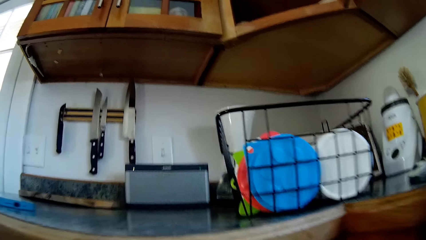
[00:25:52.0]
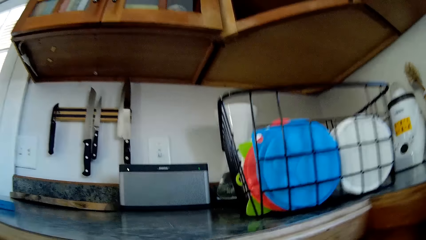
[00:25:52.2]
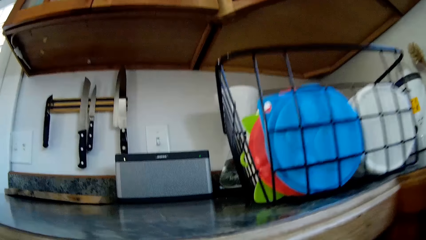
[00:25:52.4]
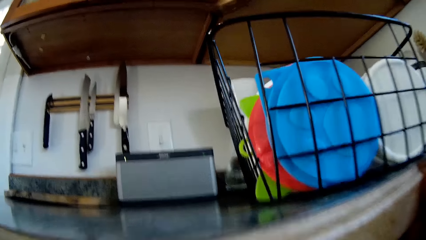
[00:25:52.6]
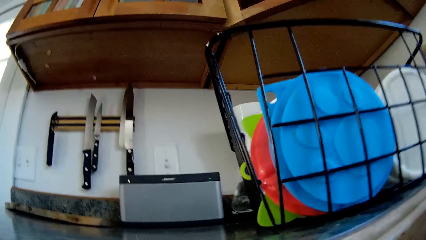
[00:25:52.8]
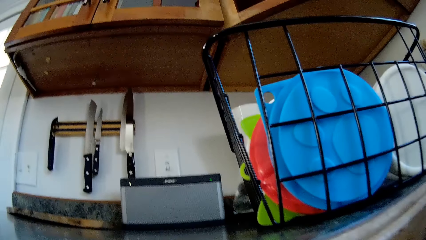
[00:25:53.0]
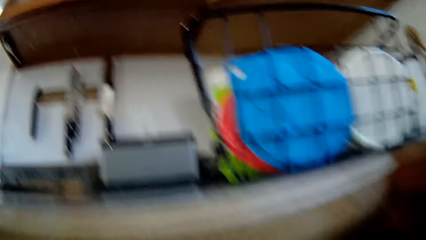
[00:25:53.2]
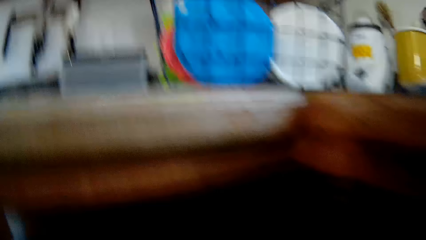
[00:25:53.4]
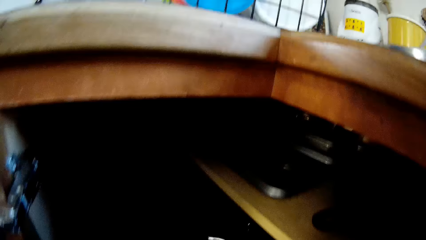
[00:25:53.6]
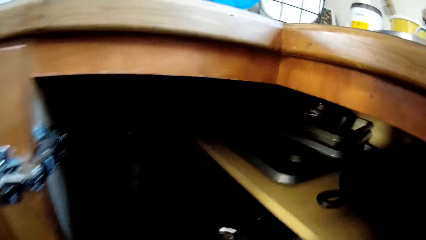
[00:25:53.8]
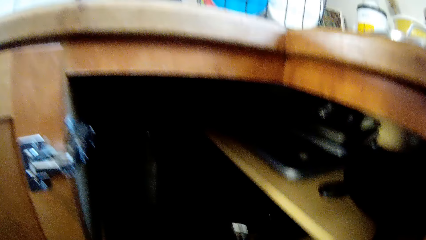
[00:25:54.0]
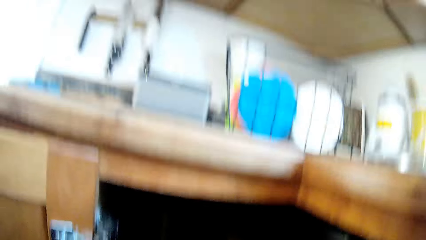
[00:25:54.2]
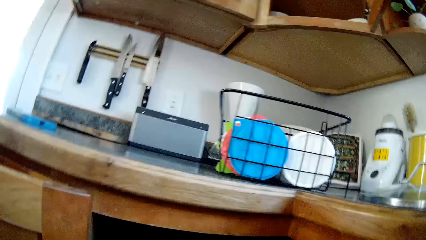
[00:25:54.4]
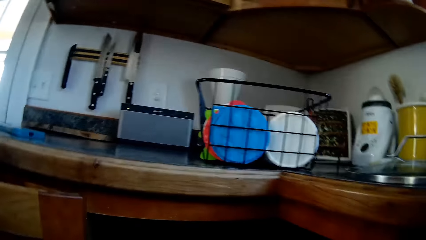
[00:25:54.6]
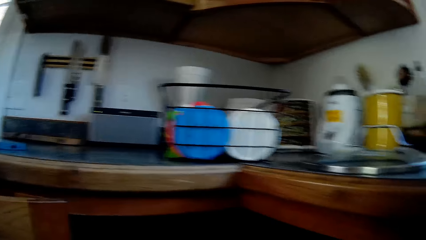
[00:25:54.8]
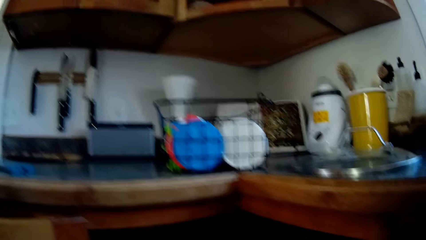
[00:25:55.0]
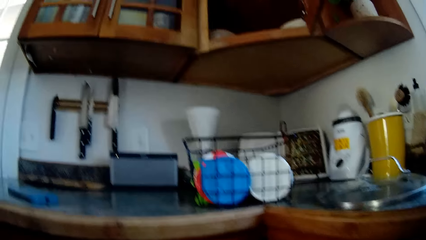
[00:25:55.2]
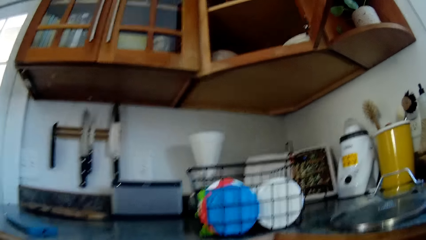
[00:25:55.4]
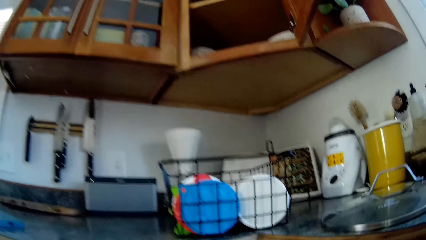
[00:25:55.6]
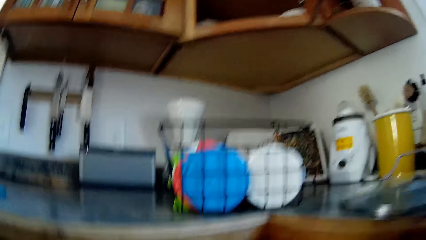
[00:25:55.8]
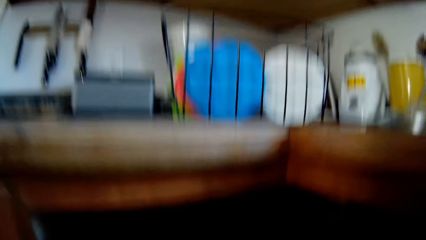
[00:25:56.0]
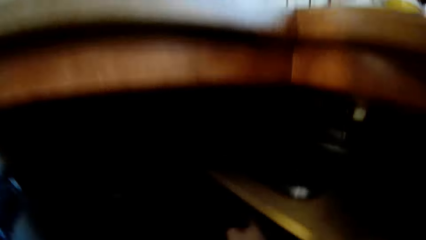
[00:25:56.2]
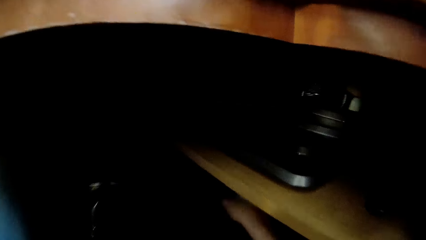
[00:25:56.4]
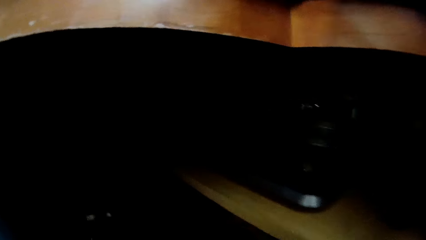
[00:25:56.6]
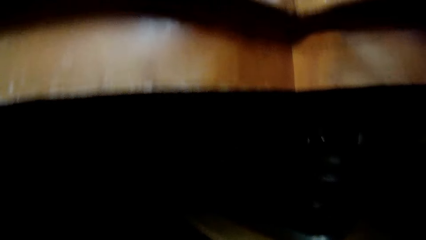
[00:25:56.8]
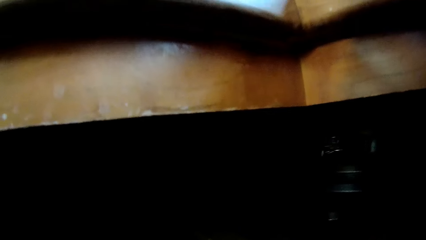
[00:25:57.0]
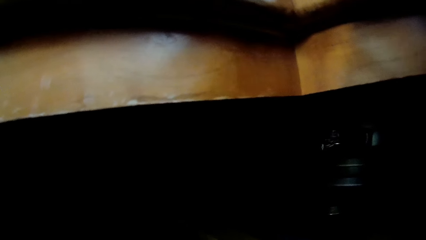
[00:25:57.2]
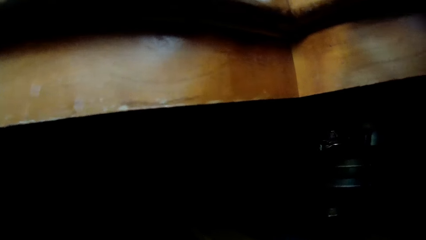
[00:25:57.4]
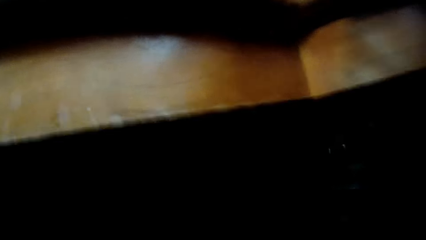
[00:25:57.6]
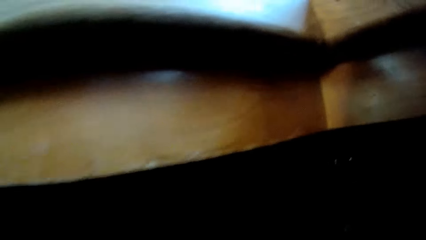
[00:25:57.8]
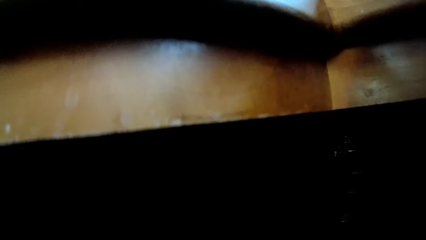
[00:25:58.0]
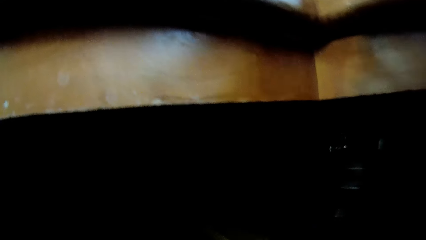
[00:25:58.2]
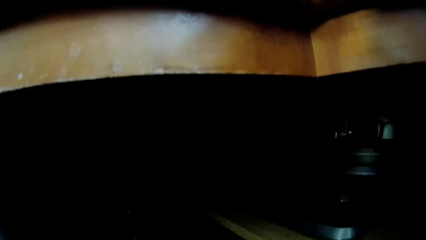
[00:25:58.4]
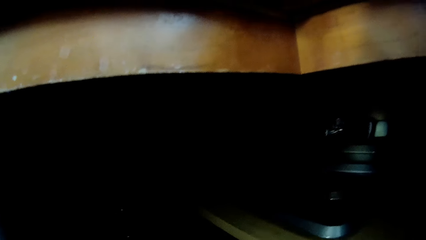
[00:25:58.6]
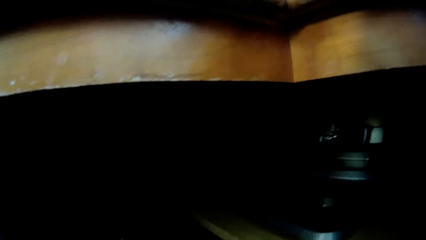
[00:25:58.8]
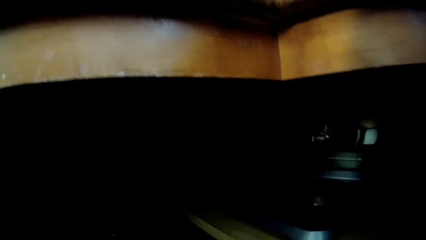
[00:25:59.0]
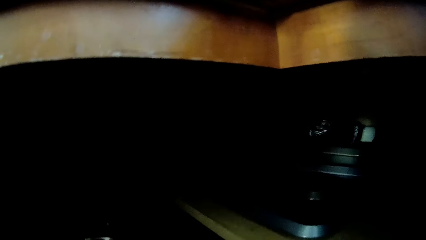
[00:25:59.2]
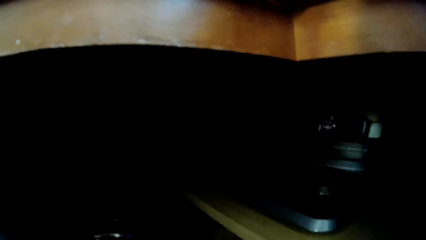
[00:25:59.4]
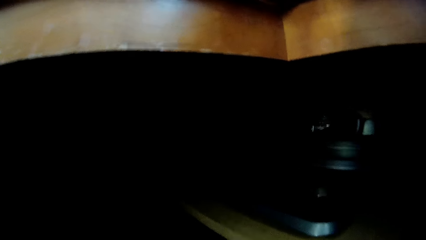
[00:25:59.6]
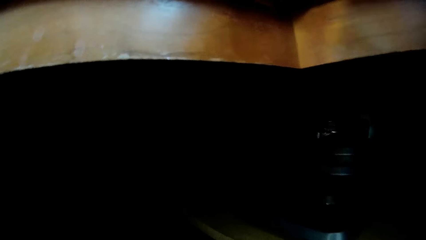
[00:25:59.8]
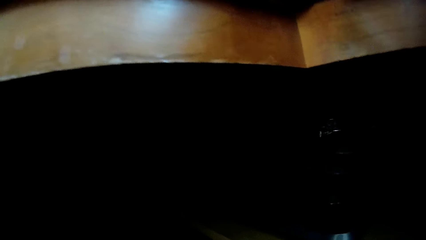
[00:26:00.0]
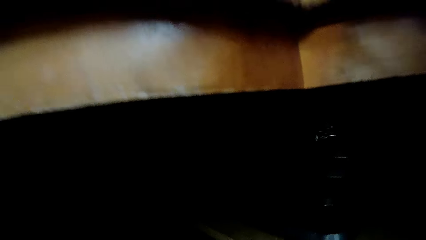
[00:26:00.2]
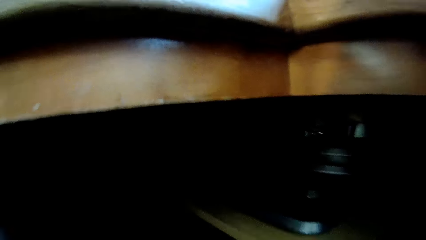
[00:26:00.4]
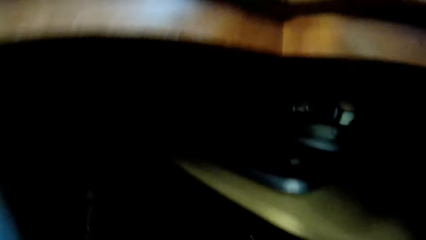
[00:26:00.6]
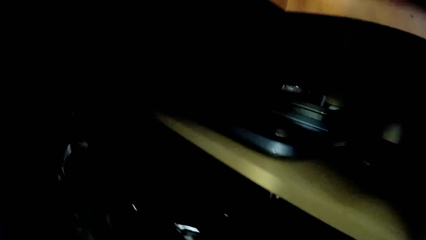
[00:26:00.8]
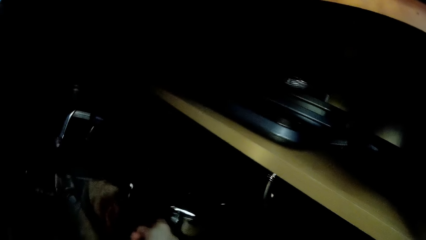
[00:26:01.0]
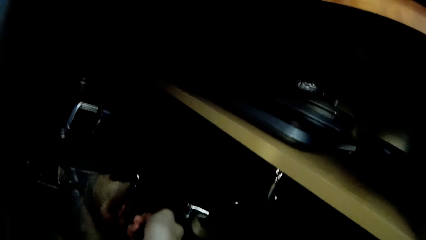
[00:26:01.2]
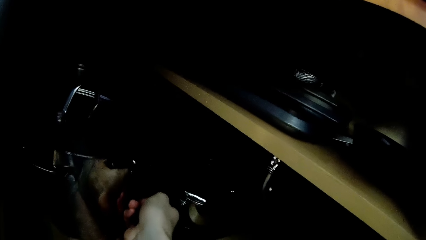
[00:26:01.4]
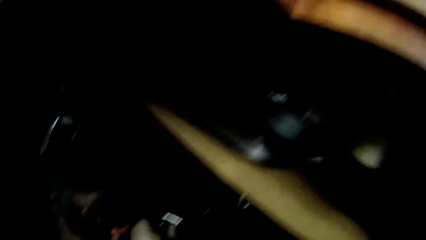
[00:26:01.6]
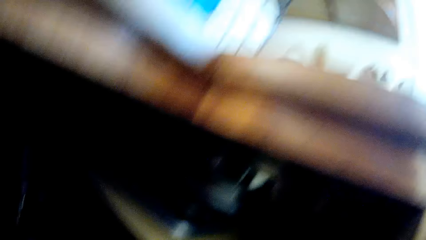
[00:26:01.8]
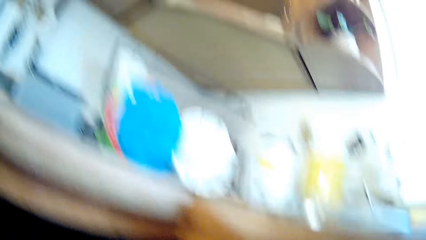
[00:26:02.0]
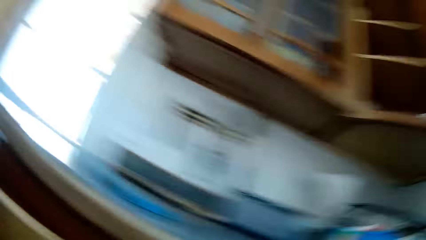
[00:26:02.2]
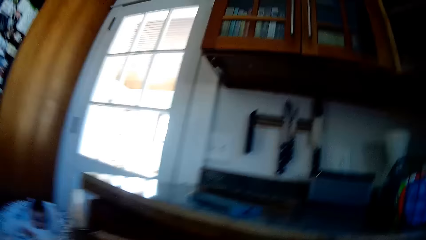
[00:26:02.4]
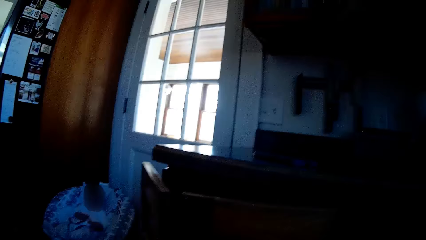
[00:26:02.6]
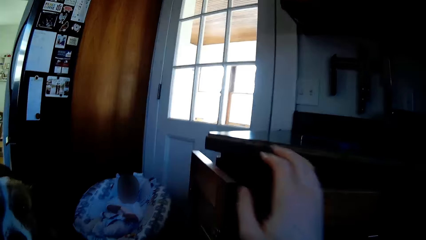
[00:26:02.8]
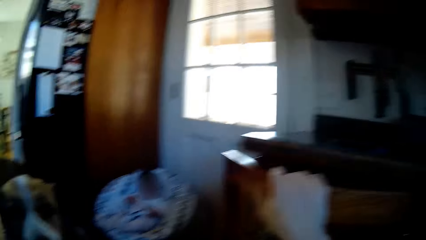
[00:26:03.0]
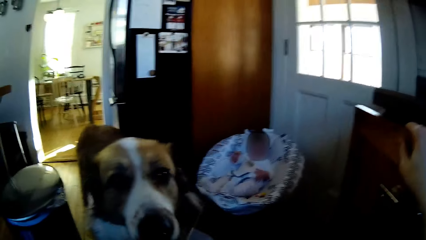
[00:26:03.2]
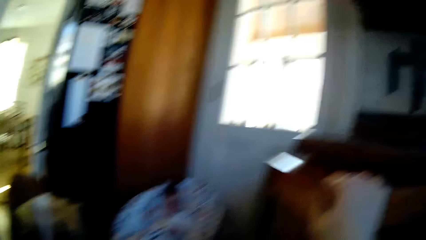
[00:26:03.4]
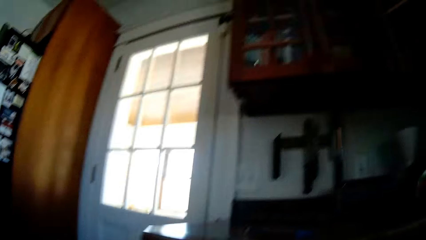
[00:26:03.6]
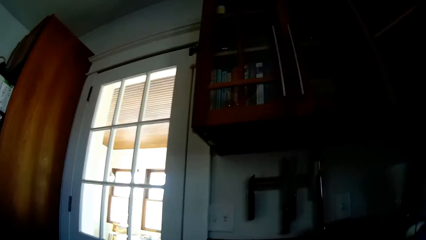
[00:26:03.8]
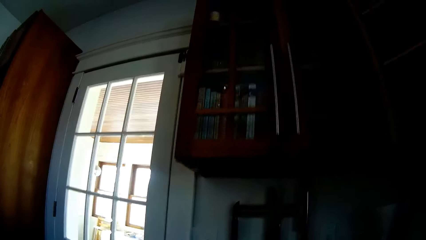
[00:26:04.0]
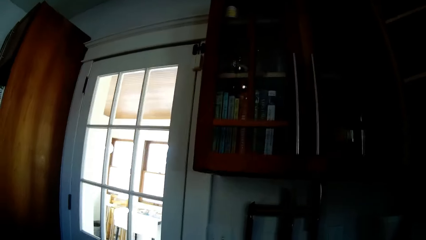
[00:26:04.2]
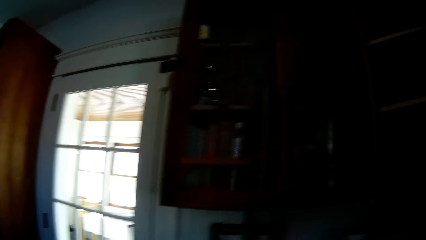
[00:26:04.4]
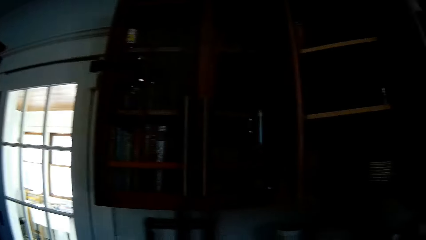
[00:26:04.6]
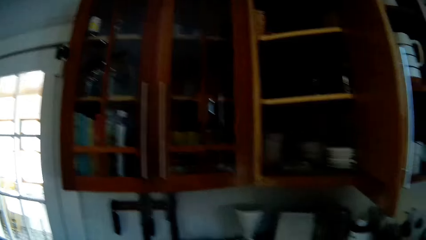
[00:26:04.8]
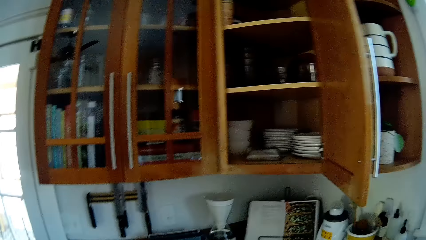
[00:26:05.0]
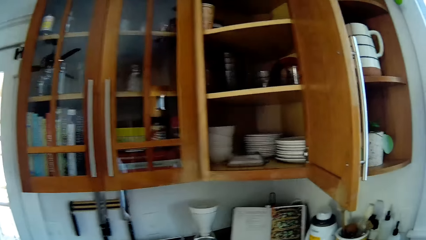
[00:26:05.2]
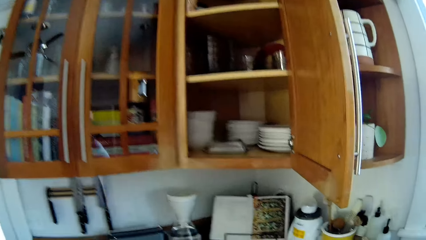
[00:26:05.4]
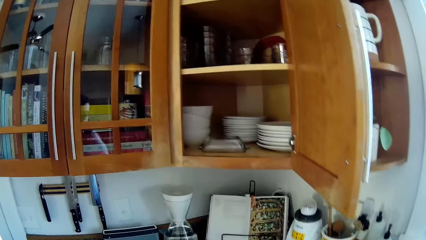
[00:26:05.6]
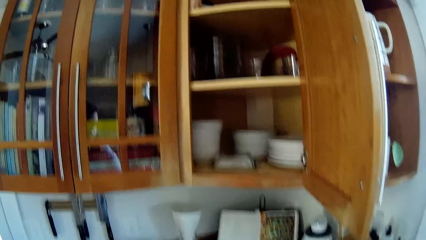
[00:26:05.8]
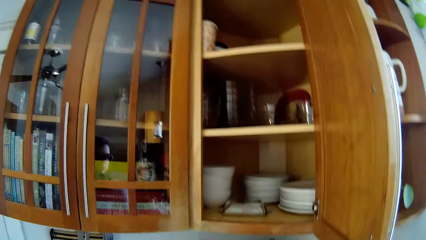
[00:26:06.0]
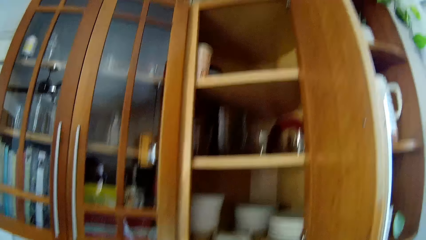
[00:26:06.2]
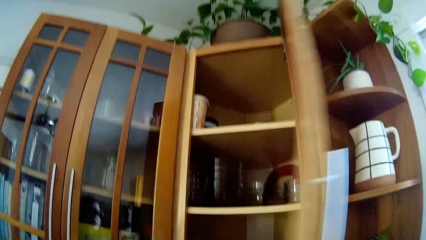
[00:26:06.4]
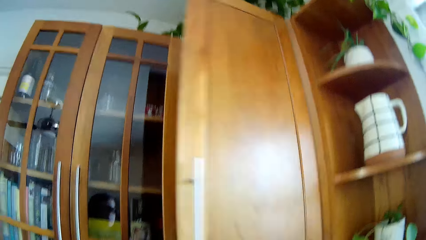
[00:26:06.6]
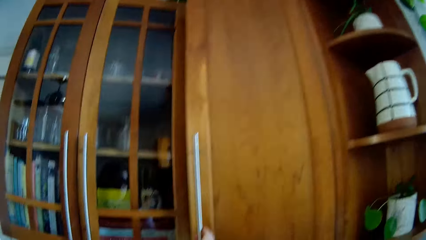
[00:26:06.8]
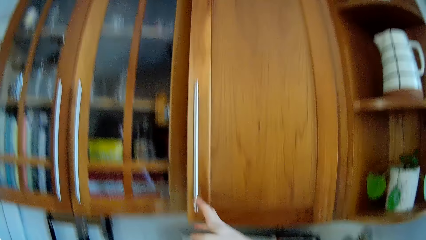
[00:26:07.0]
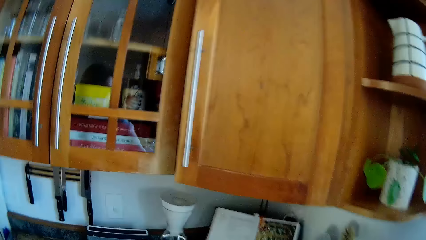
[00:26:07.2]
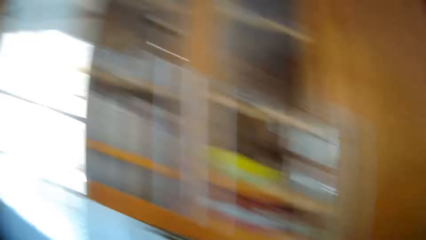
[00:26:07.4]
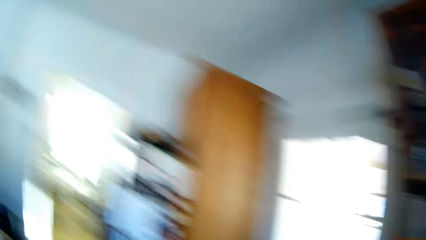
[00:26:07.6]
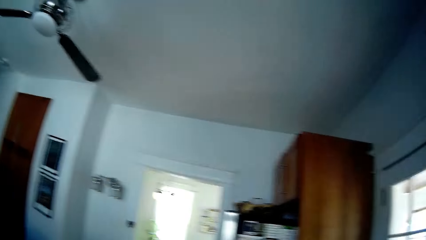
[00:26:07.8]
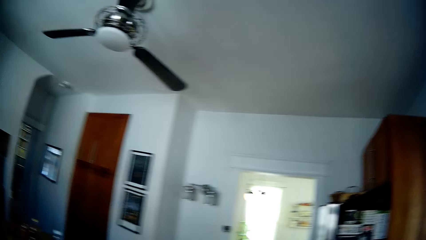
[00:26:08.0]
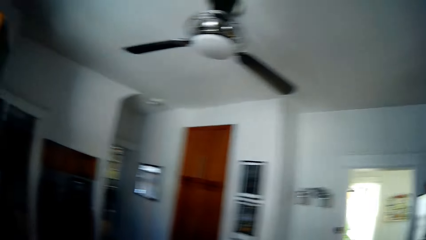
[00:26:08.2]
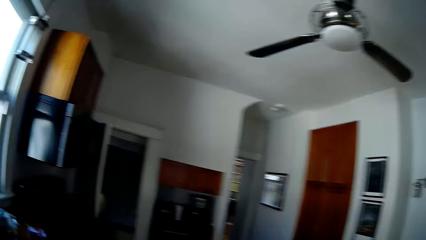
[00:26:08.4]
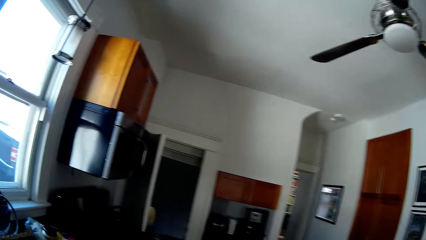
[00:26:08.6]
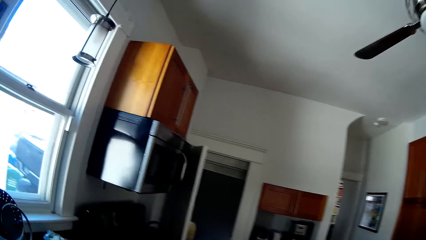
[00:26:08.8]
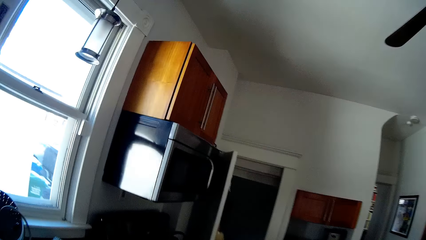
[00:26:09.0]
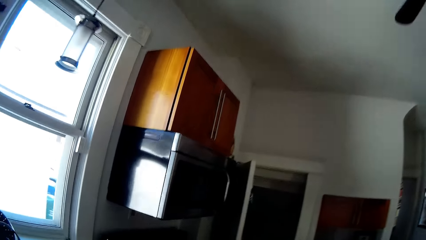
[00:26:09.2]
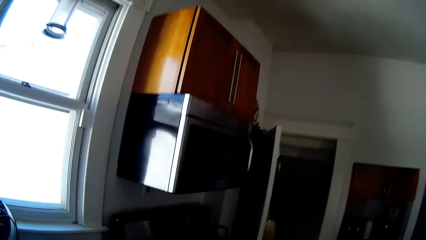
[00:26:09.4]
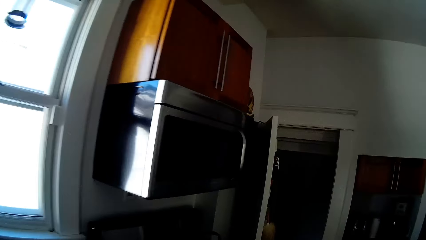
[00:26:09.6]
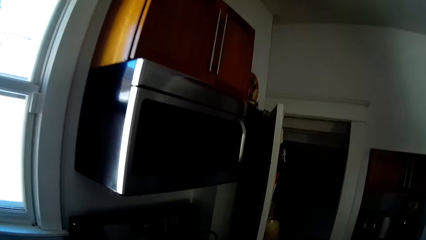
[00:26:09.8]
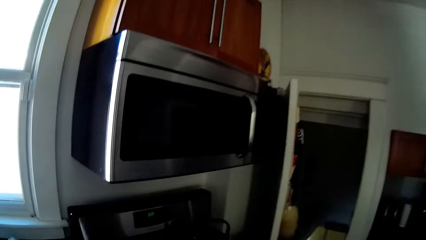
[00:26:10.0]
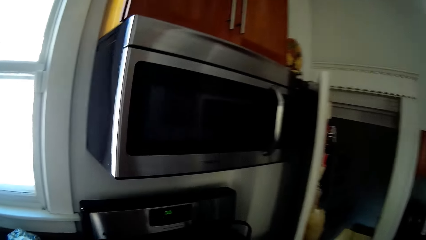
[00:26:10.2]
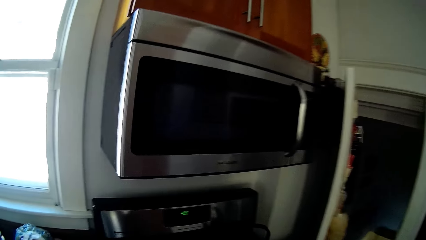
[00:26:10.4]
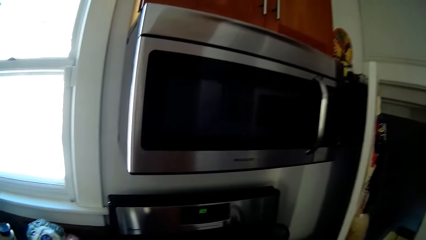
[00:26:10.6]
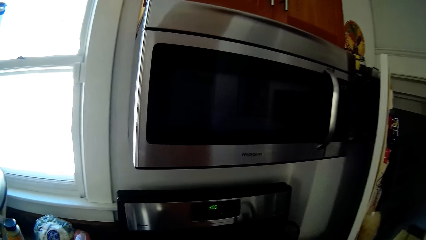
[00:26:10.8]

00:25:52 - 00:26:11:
The camera wearer stretches her right hand into the kitchen cabinet. She holds a stainless pan in the kitchen cabinet with her right hand. She picks up a pot from the cabinet. She holds the kitchen cabinet door with her right hand. She closes another kitchen cabinet with her right hand.
